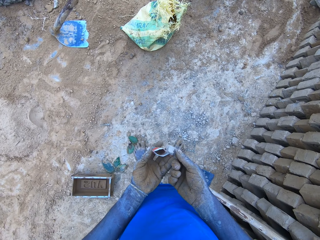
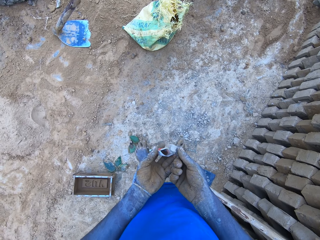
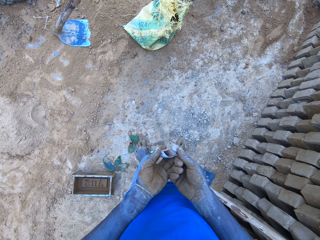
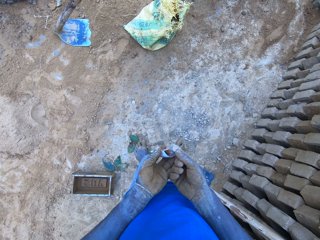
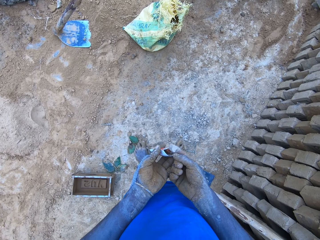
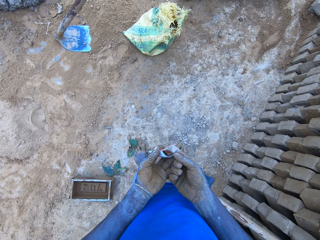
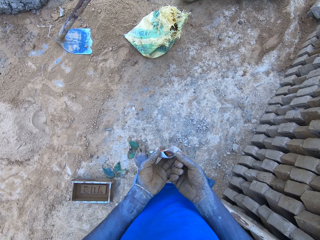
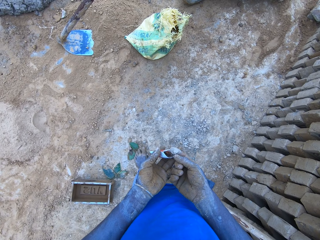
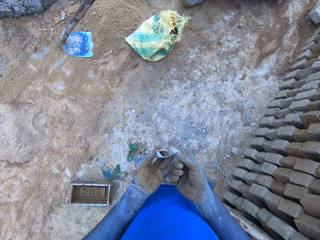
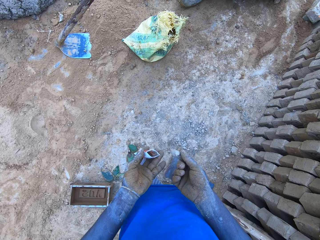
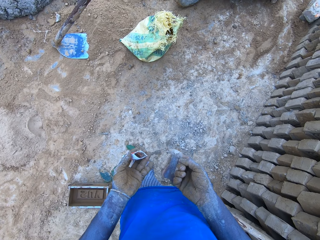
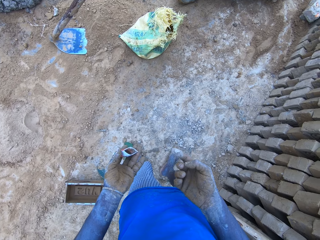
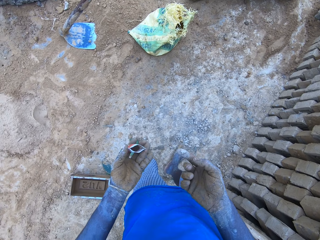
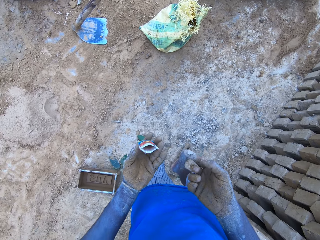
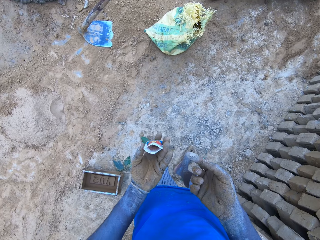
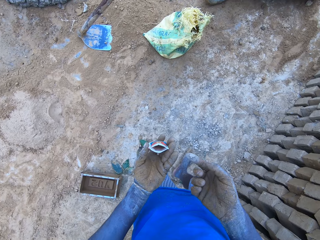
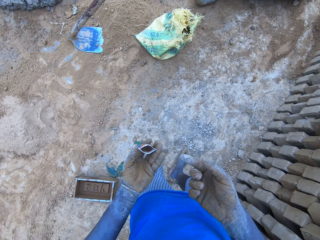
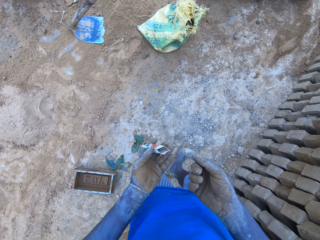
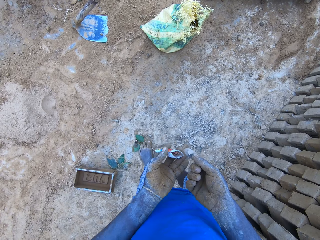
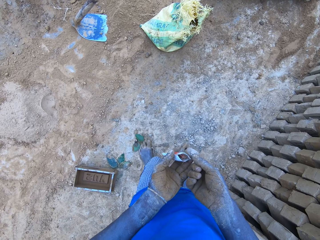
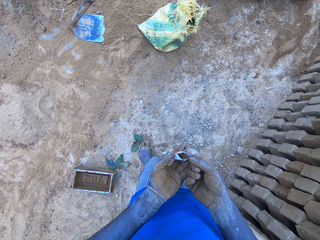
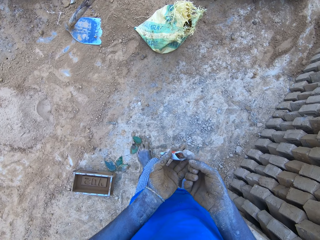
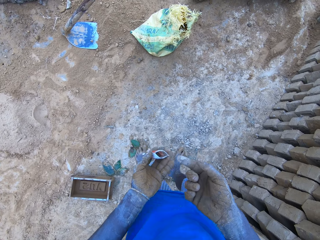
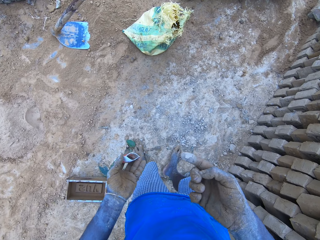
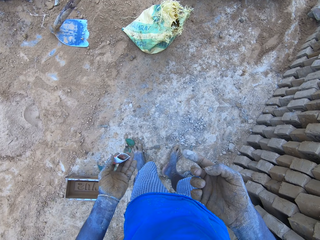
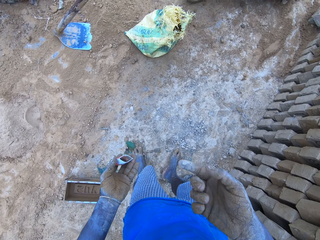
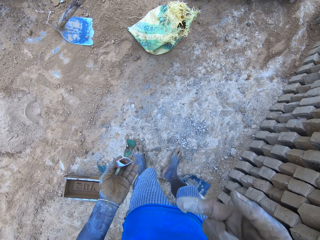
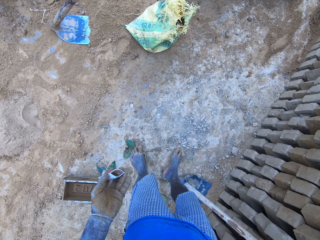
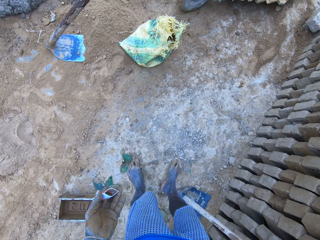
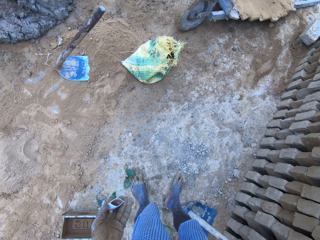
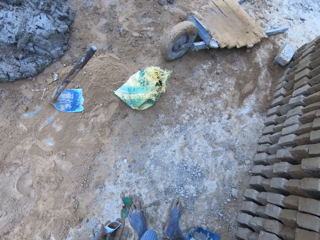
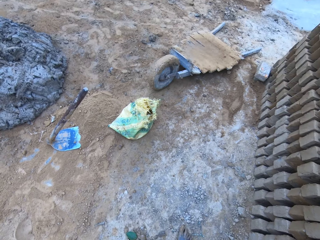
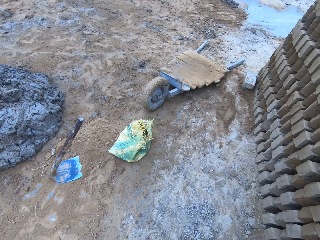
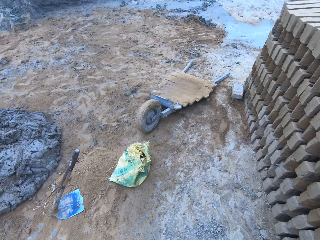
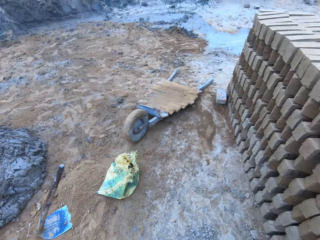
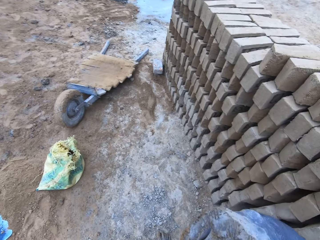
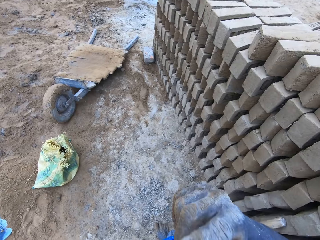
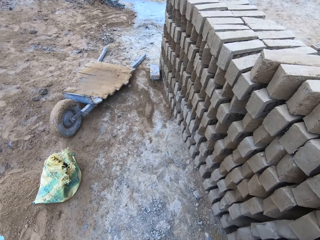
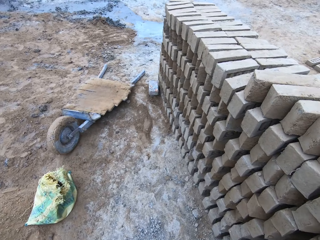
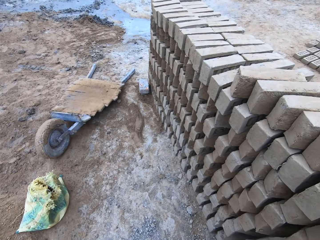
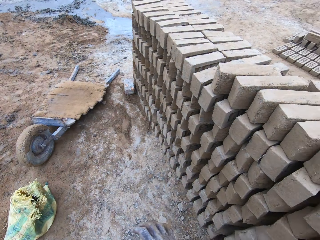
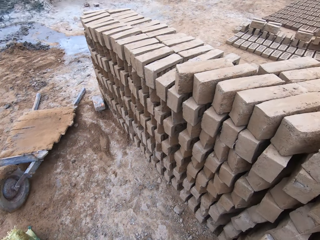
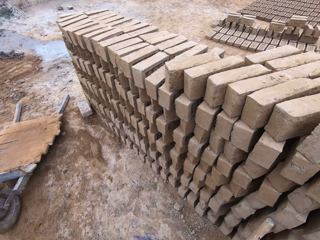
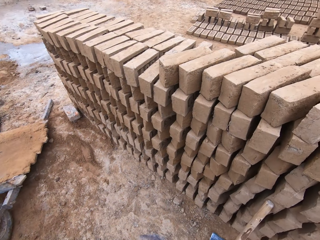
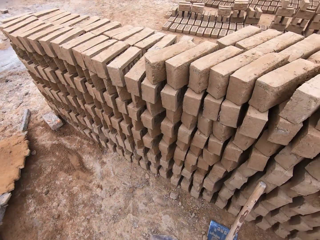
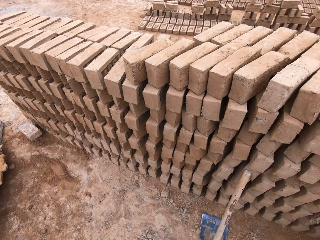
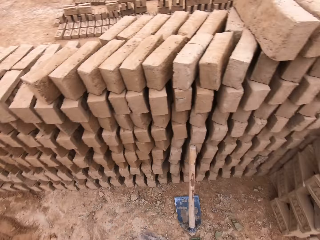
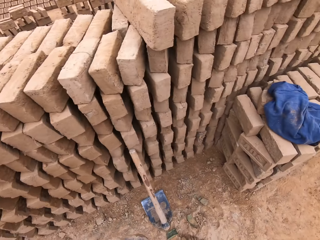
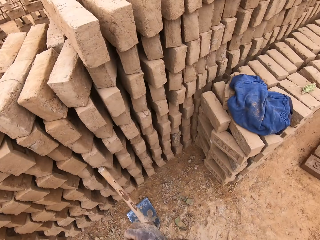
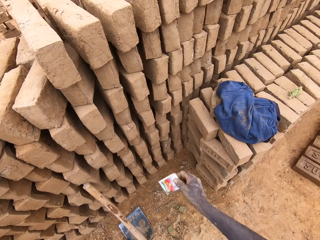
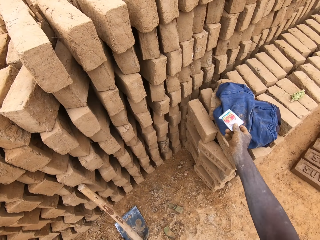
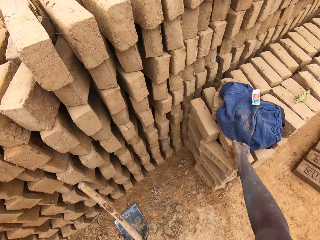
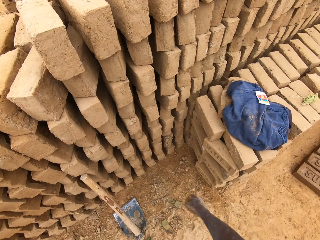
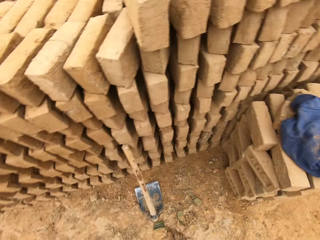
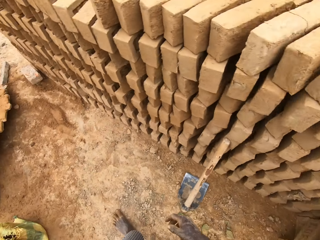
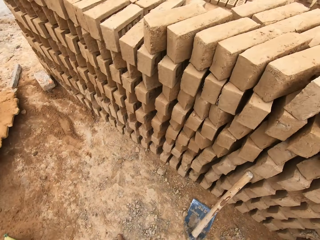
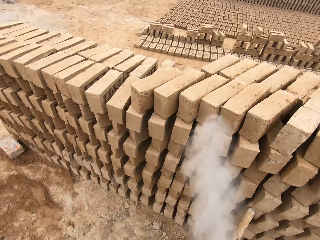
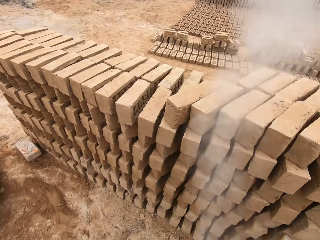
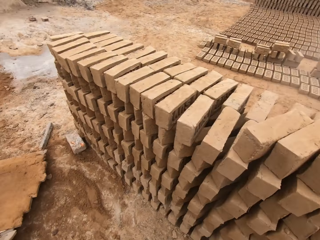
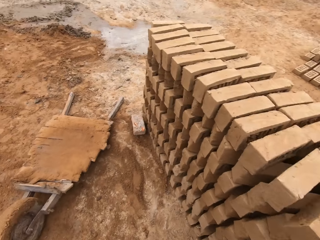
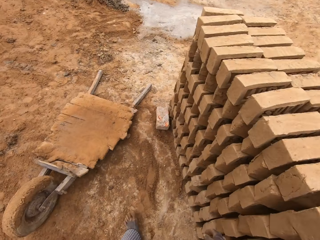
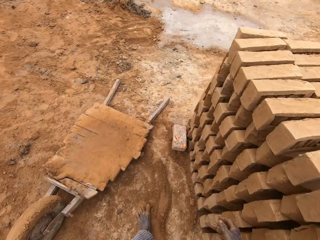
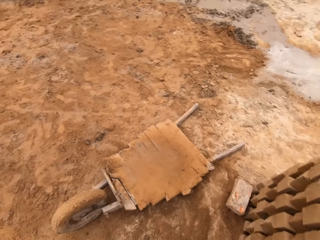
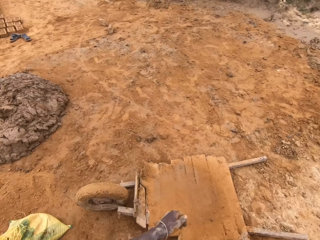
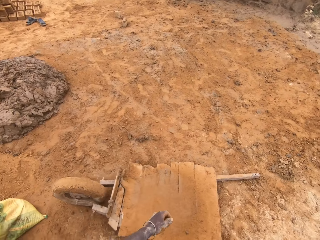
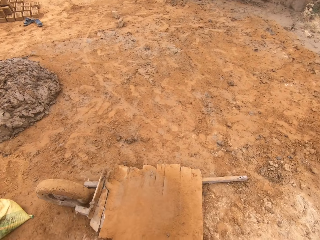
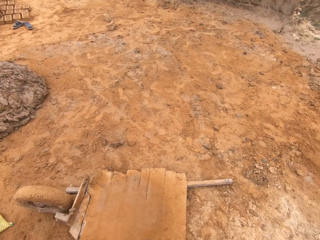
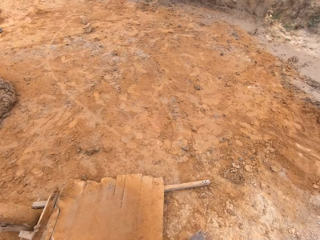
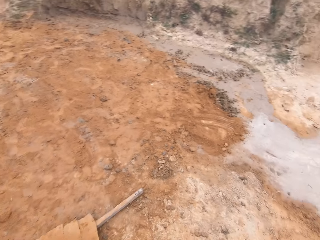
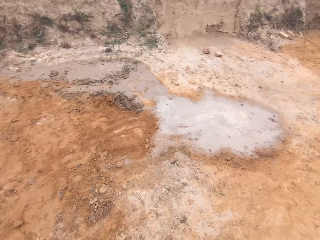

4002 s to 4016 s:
The camera wearer holds an object. They test the object. They turn around. They drop the object. They turn the camera. They walk around.

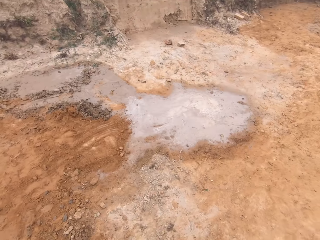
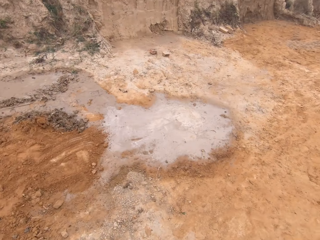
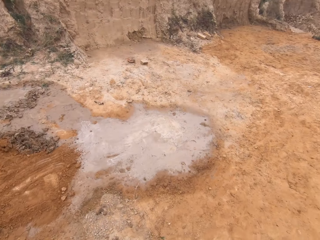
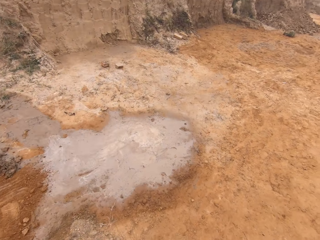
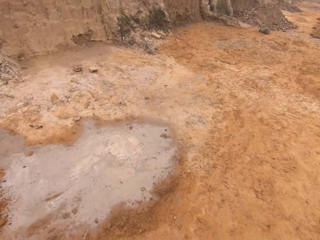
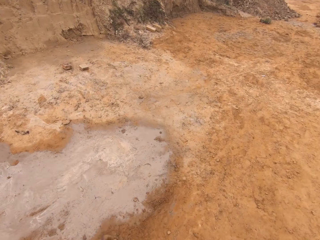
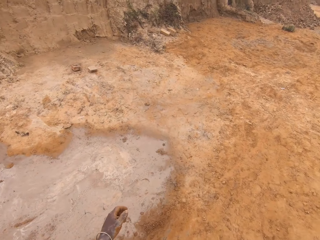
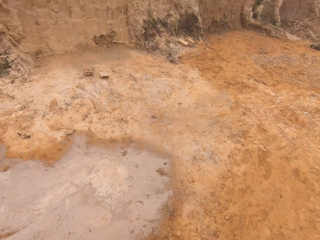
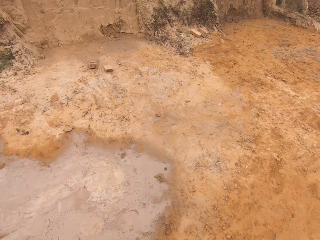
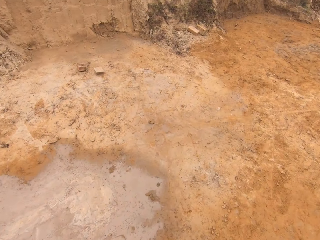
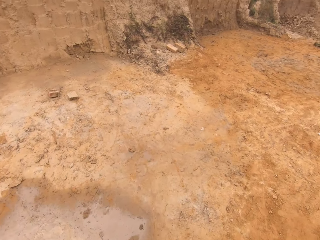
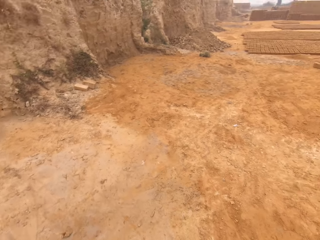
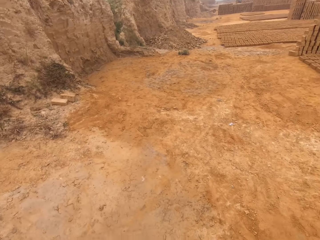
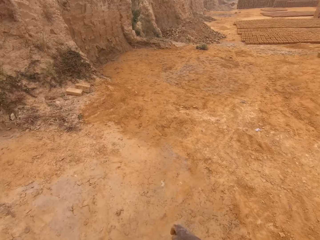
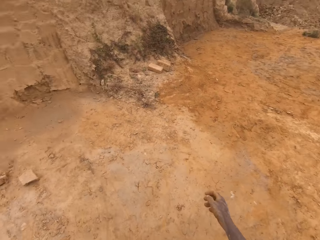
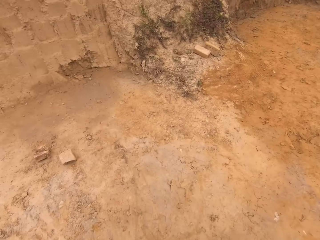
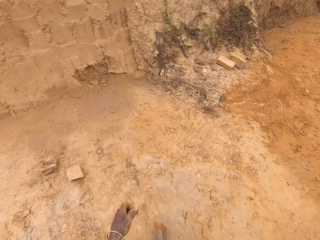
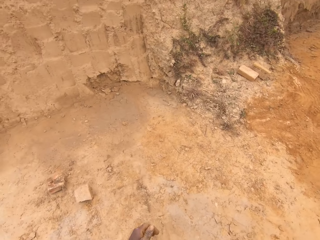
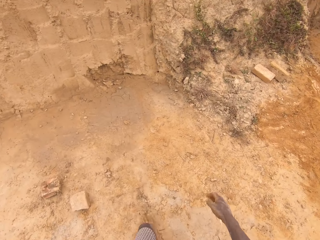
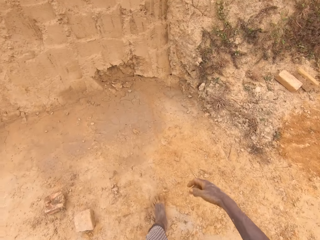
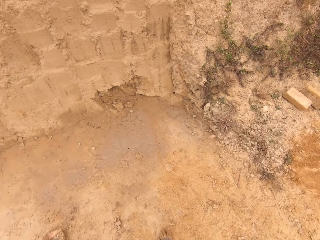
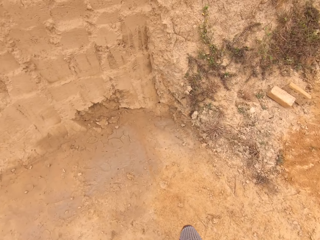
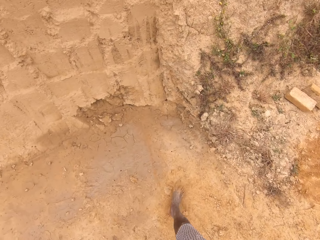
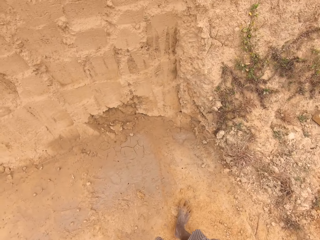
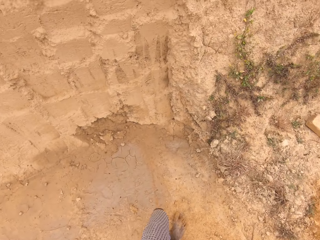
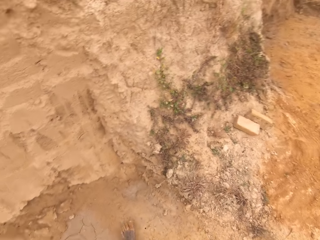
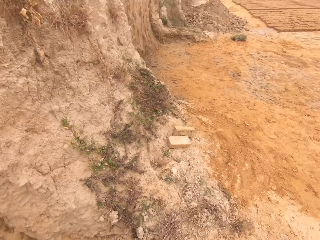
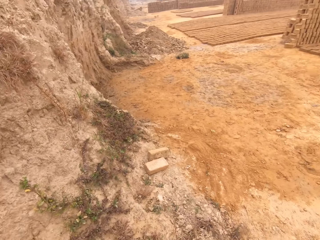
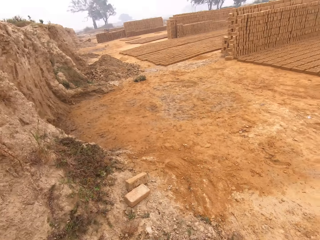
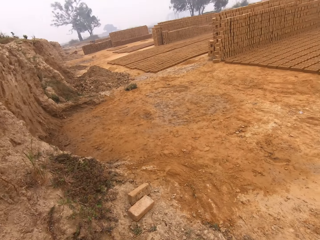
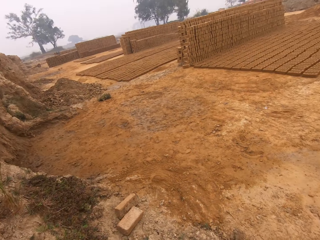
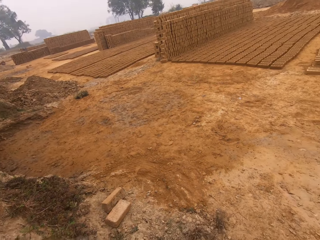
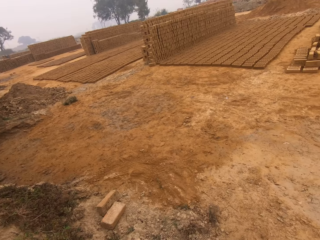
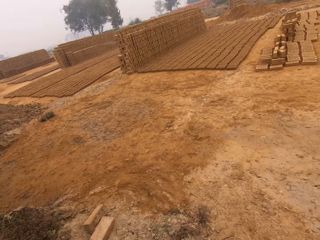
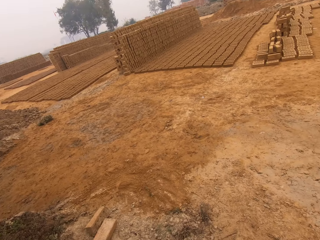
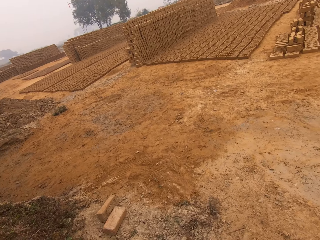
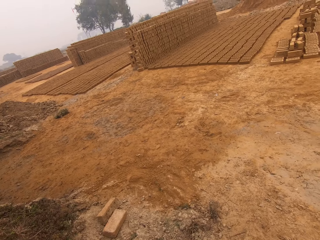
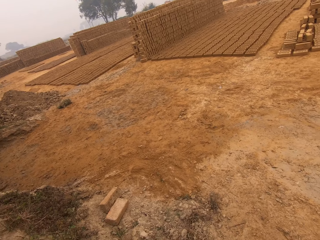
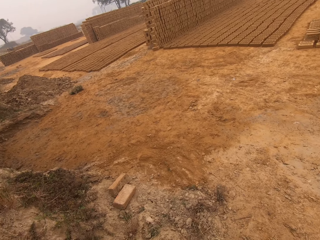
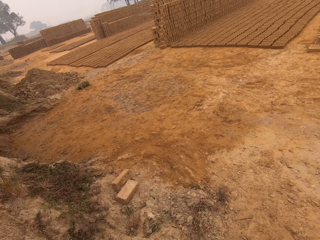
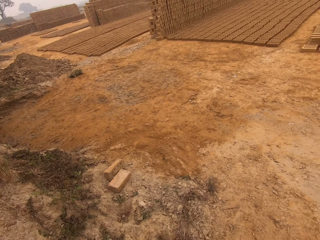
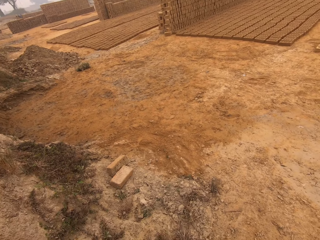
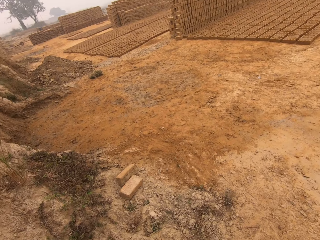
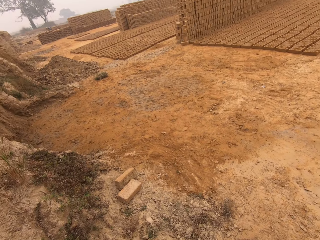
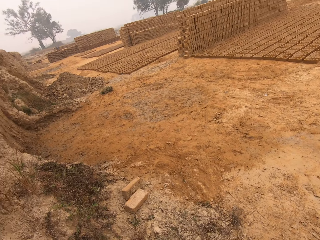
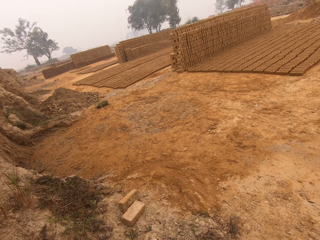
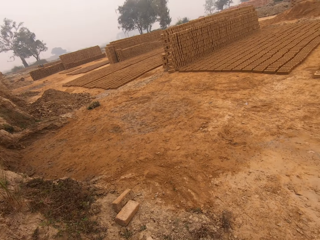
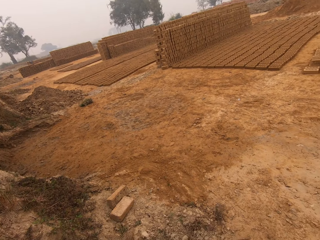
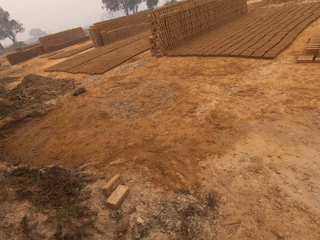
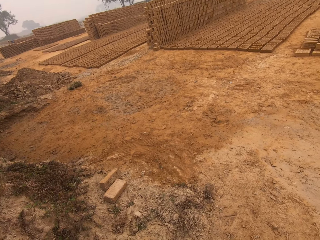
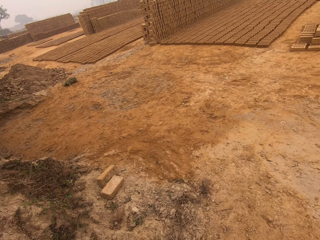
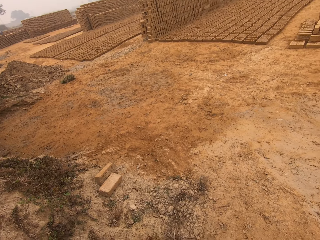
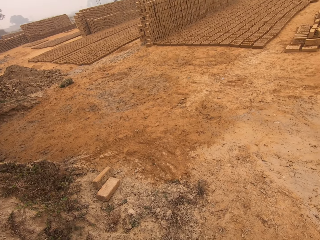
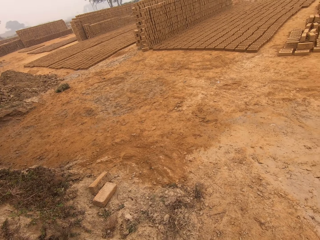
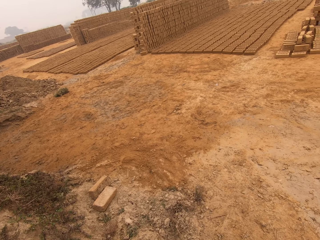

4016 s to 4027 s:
The camera wearer walks around. They stand around.
